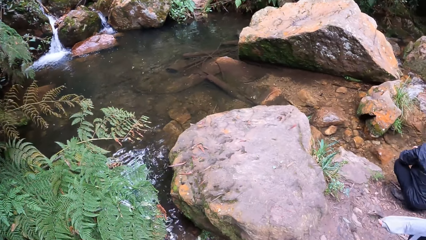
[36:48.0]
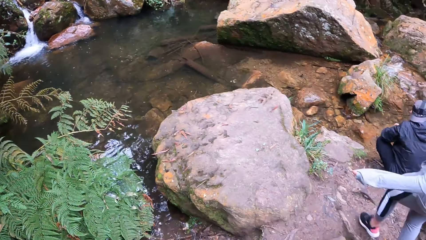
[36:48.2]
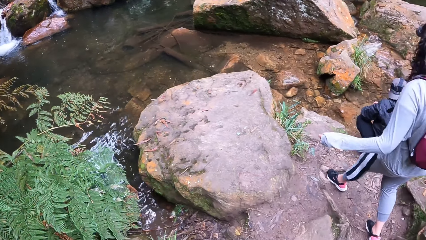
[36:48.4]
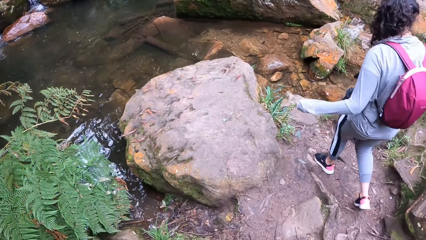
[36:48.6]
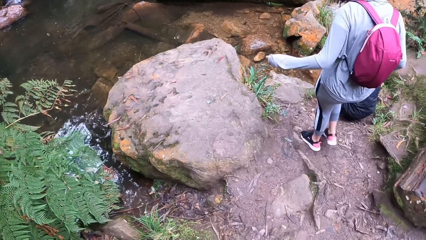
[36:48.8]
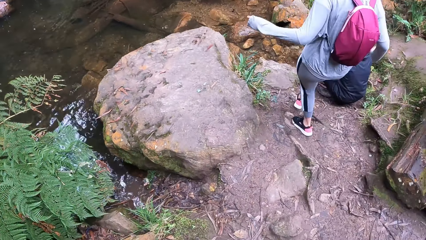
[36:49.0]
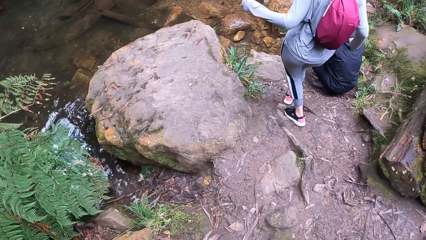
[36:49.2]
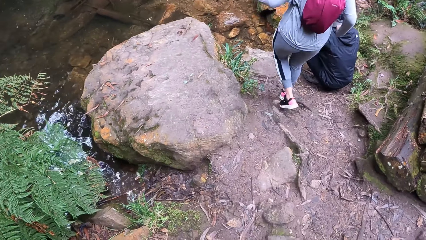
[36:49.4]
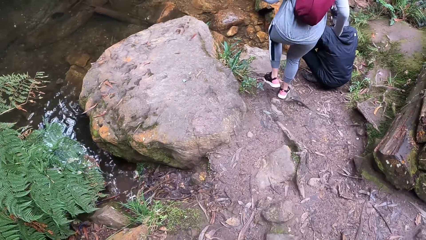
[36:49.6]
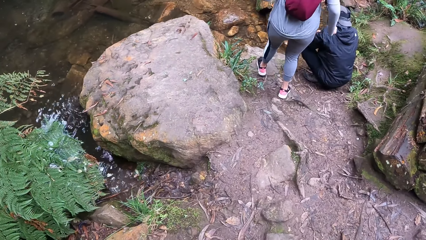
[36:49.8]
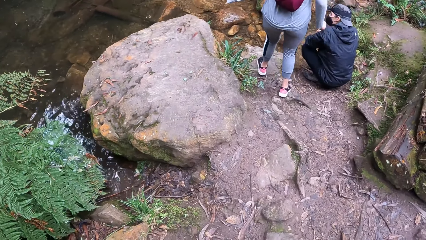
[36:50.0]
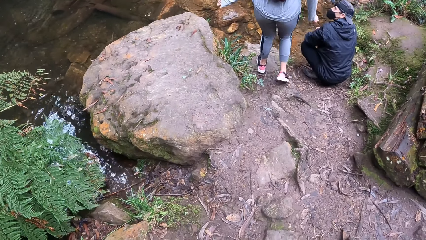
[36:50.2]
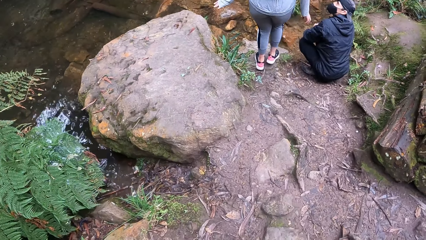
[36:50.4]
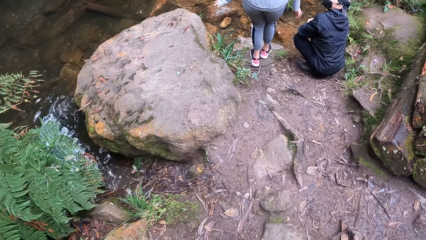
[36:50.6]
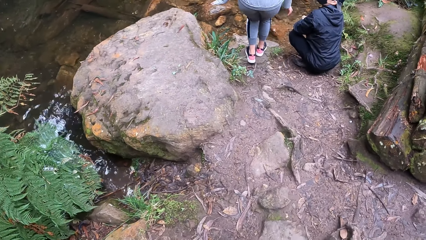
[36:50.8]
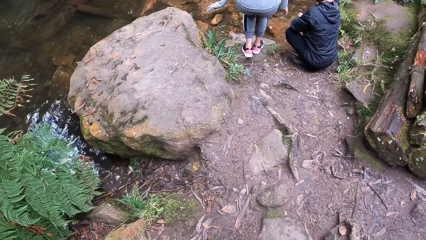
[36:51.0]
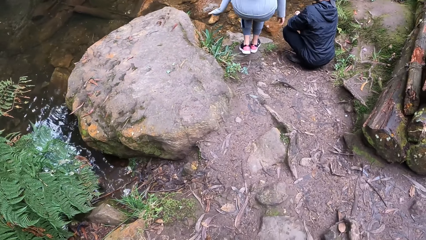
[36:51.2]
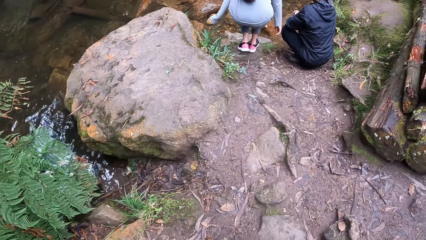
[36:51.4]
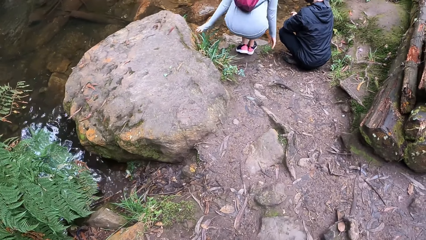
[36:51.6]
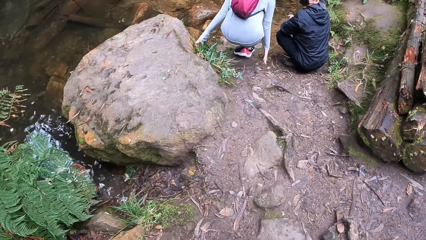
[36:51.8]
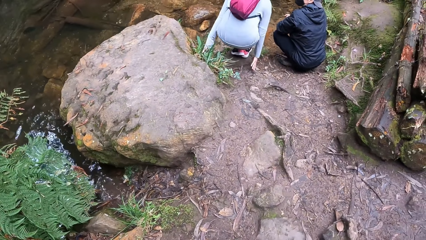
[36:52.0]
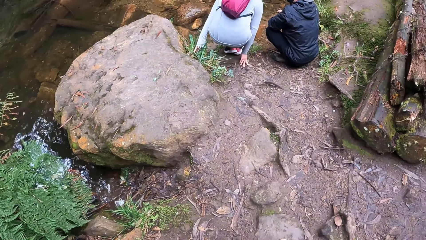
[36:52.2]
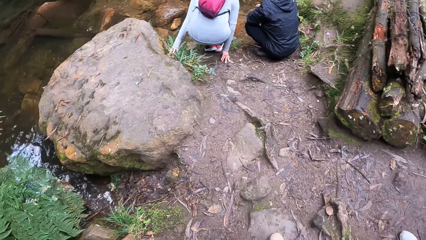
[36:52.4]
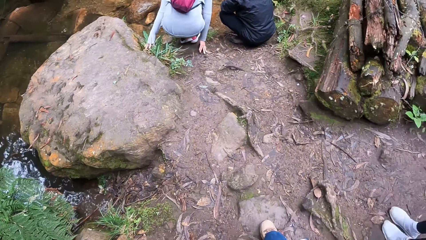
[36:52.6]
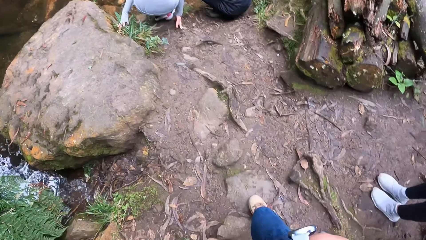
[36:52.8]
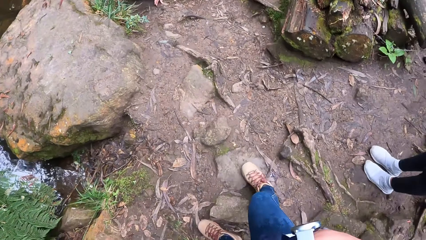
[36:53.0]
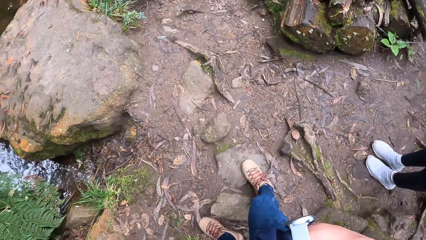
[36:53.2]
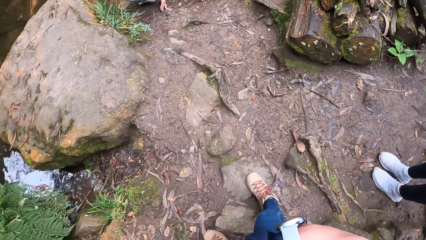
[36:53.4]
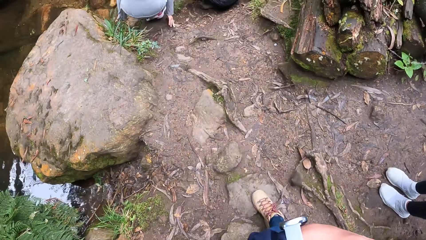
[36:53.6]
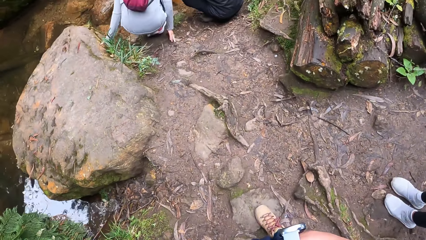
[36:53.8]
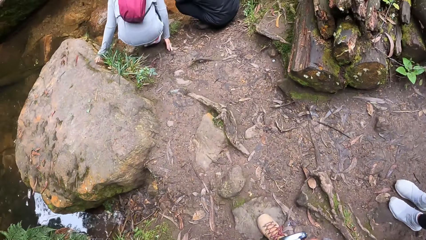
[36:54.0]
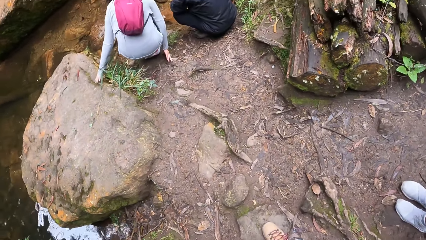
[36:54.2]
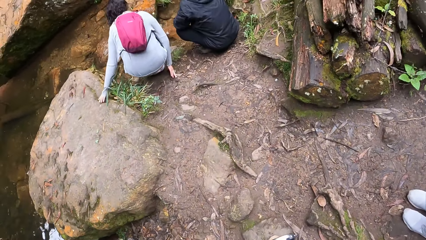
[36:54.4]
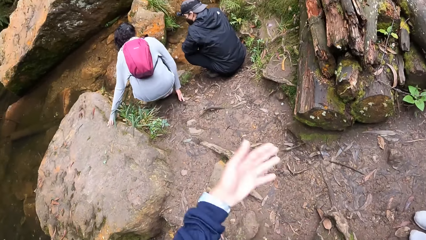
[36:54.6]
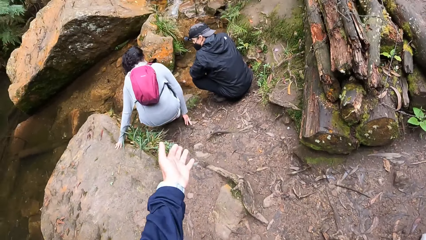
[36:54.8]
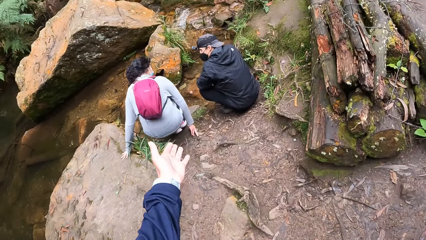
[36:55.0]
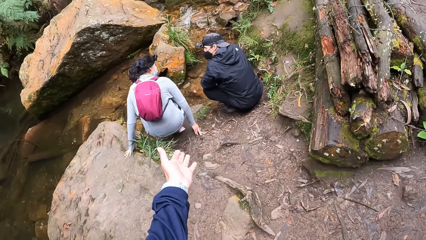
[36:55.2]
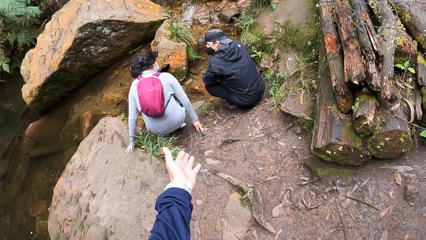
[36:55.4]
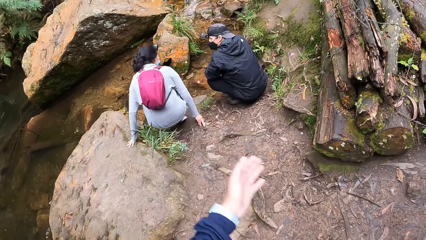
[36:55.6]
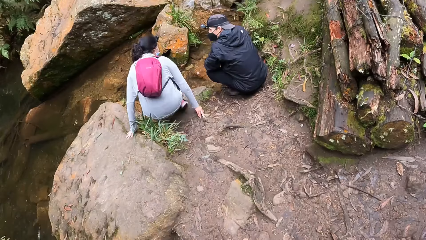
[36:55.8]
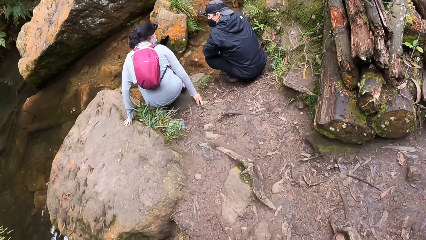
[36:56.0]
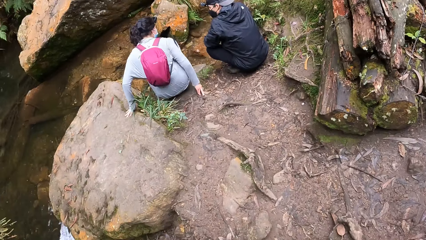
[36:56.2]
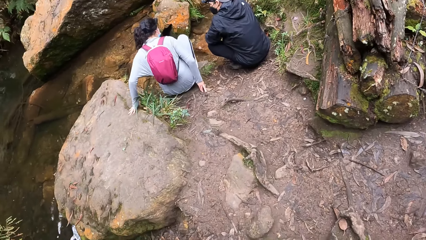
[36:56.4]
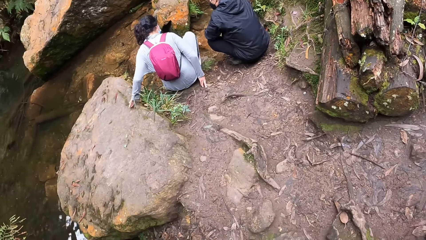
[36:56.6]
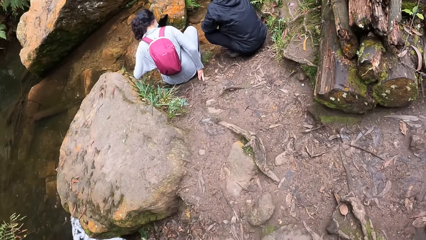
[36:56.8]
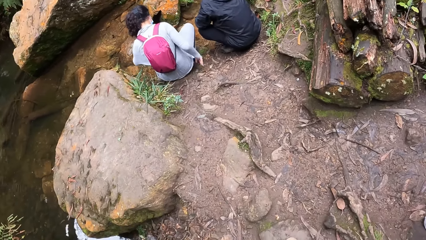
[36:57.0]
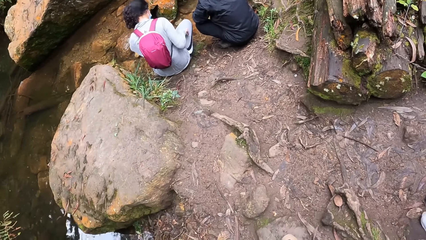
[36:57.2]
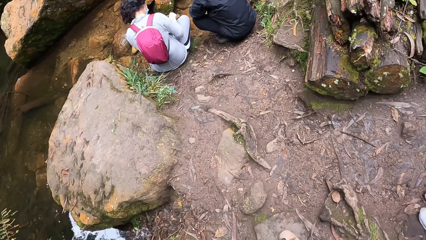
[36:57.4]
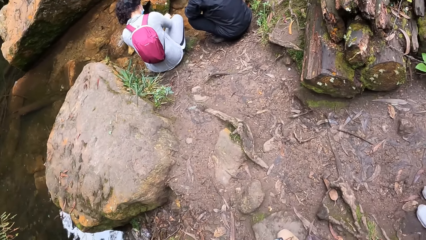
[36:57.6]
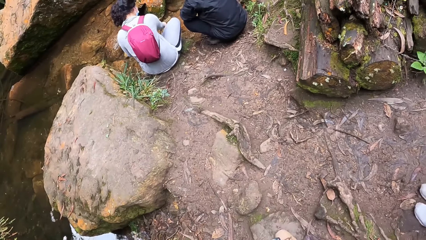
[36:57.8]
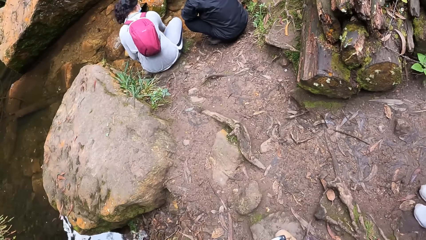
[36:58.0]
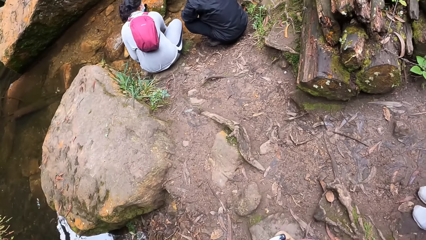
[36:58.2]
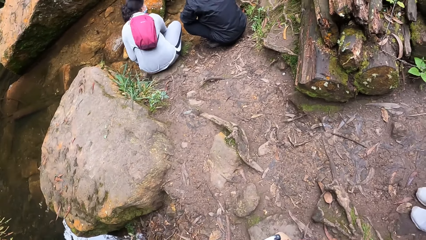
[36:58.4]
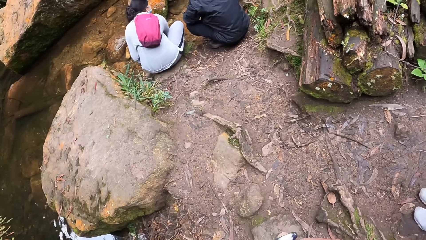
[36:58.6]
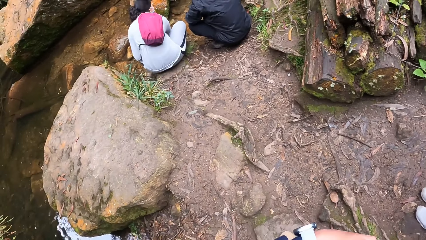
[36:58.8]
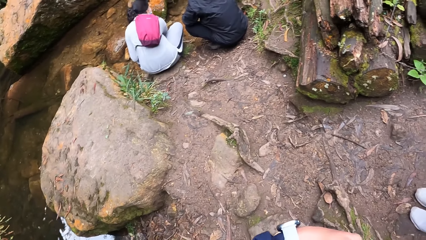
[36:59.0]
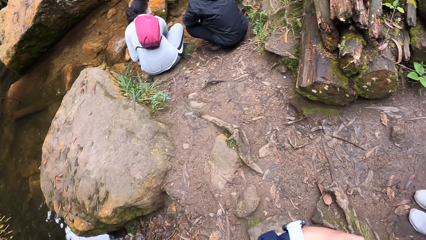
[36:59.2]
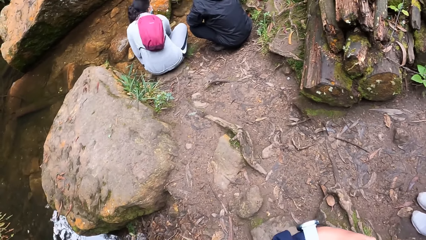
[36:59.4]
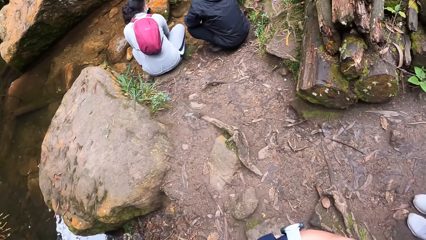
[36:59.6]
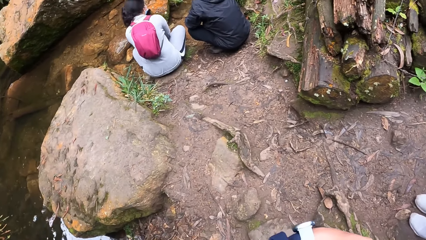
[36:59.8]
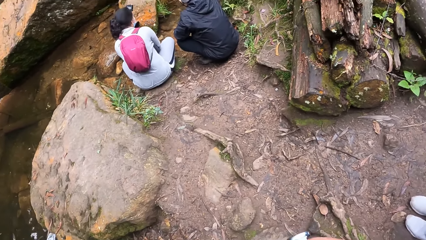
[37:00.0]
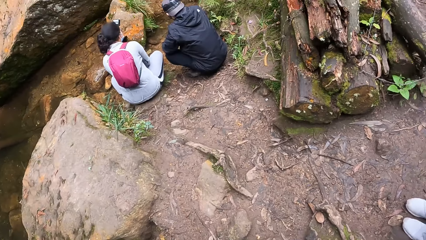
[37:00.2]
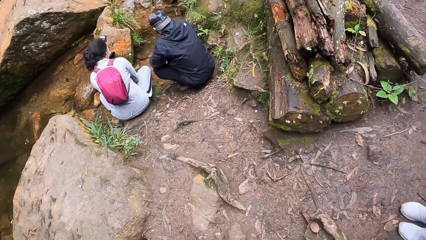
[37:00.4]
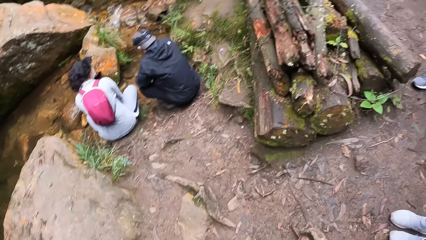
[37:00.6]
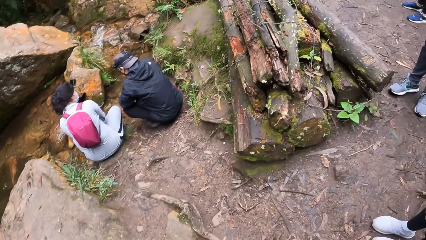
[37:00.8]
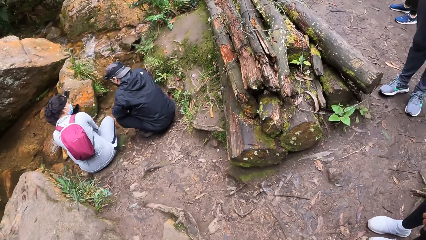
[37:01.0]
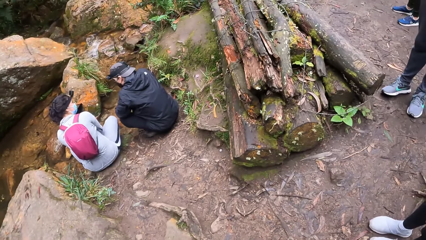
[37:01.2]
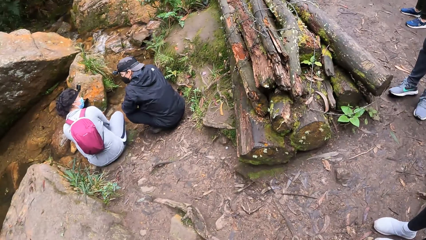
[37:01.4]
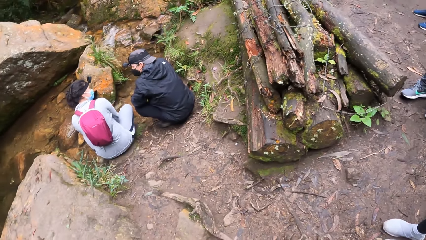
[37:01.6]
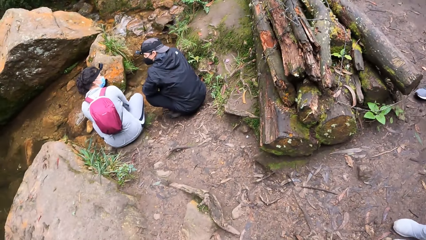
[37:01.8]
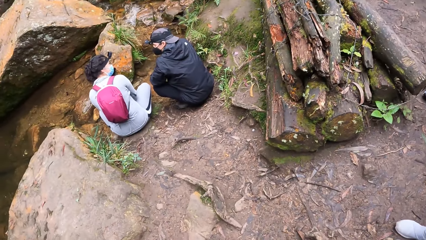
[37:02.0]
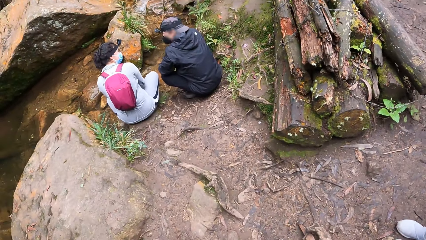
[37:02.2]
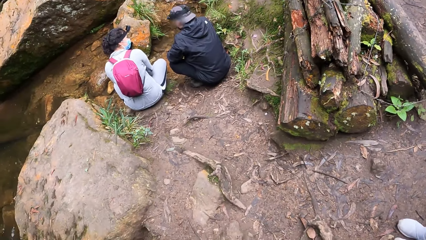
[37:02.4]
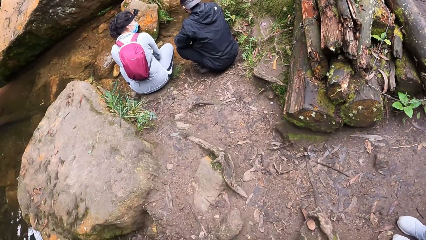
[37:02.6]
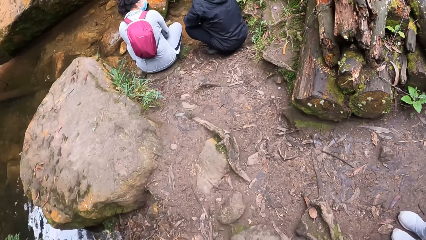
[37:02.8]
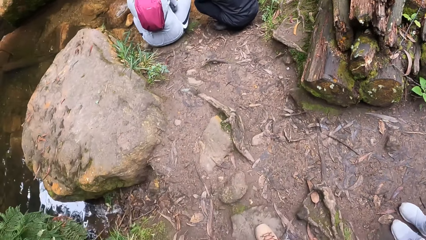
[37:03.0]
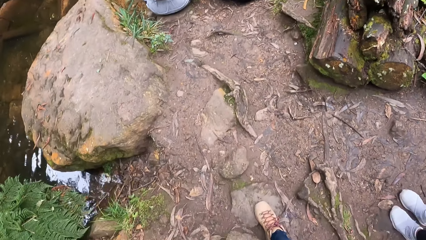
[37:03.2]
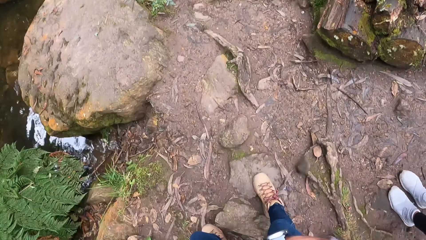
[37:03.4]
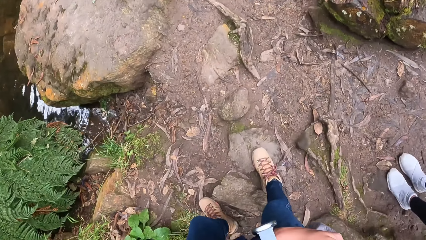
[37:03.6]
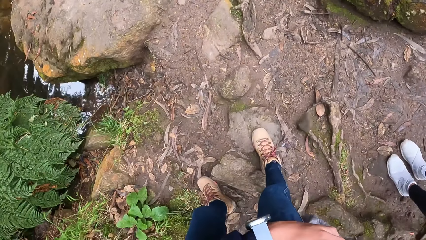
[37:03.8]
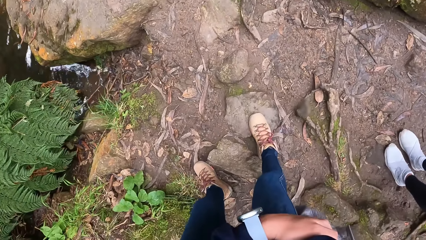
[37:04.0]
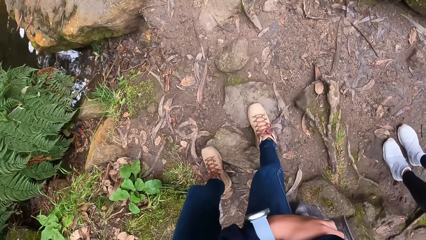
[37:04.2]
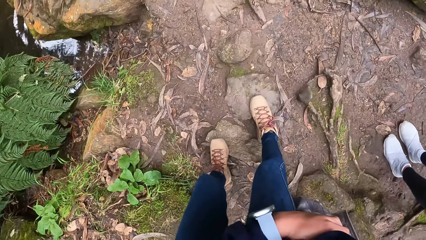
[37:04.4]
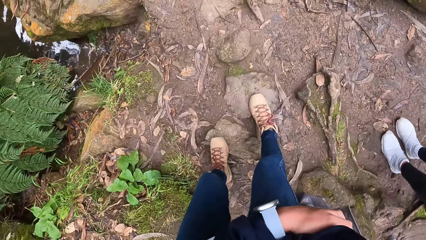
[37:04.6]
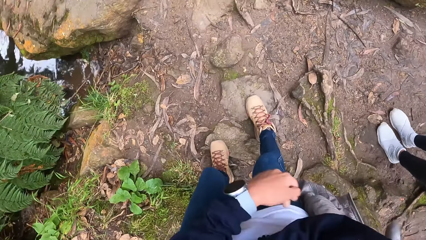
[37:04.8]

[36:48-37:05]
A woman walks to the stream. The woman squats. The woman sits on the floor by the stream with the man. The camera wearer points at the woman. He stretches out his left hand towards the woman. The woman sits on a rock. The woman takes water from the stream with her hands. The camera wearer looks around the stream.
